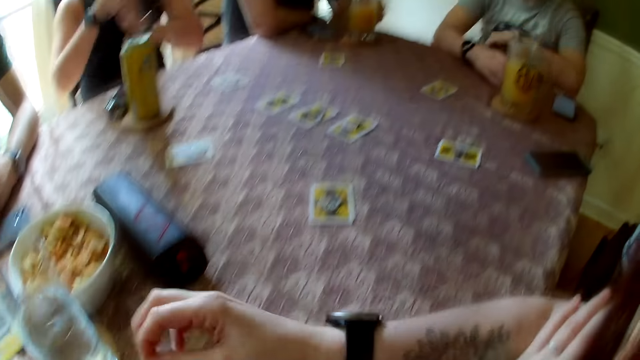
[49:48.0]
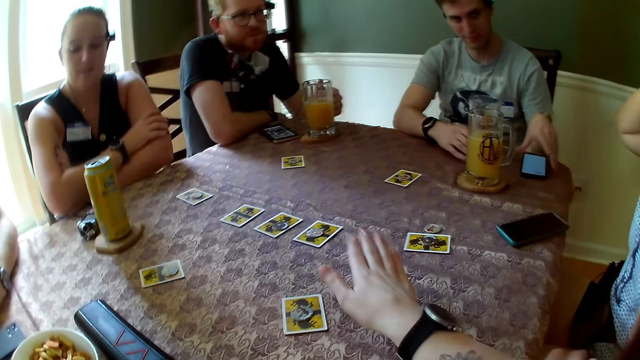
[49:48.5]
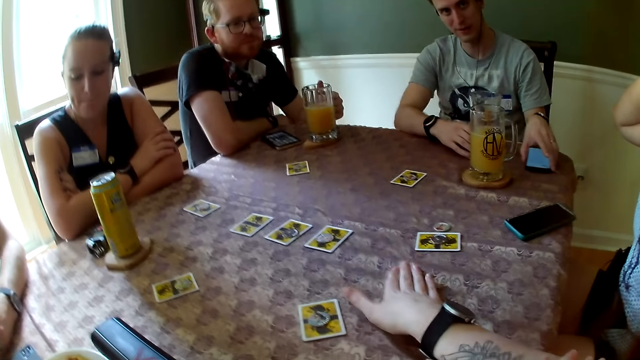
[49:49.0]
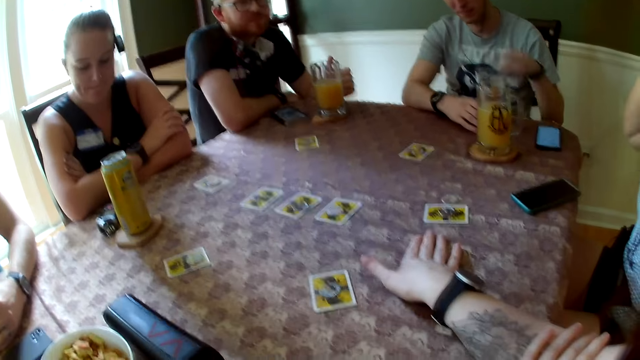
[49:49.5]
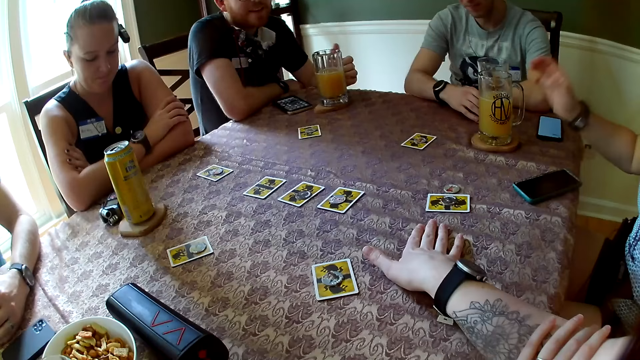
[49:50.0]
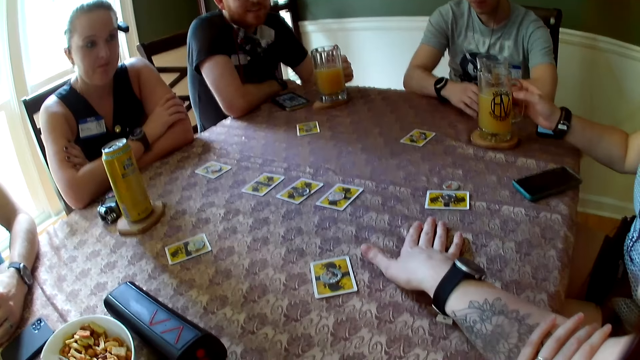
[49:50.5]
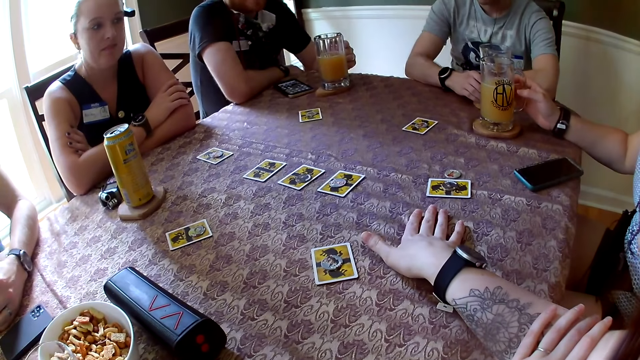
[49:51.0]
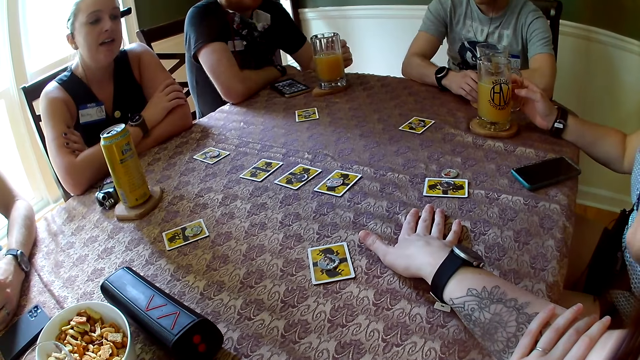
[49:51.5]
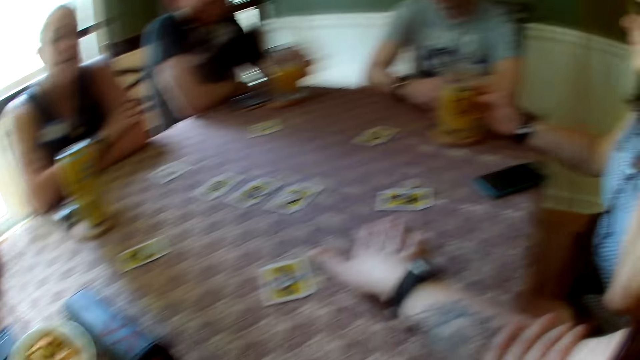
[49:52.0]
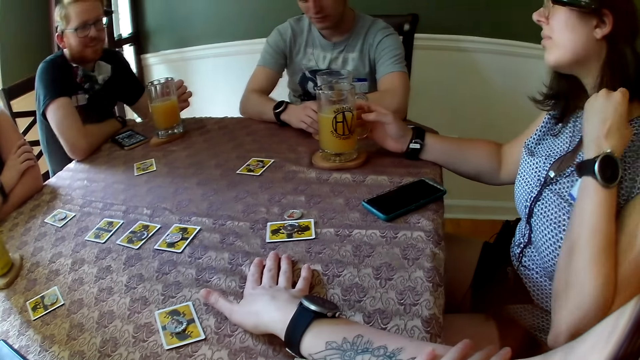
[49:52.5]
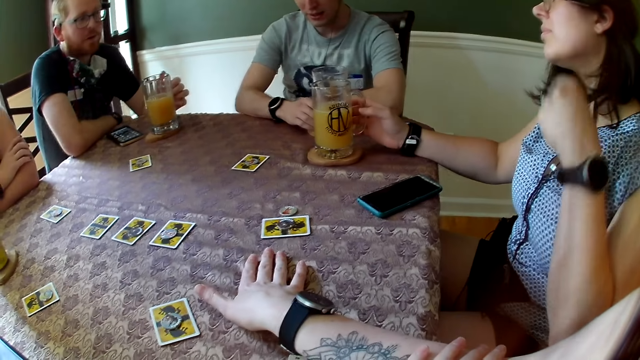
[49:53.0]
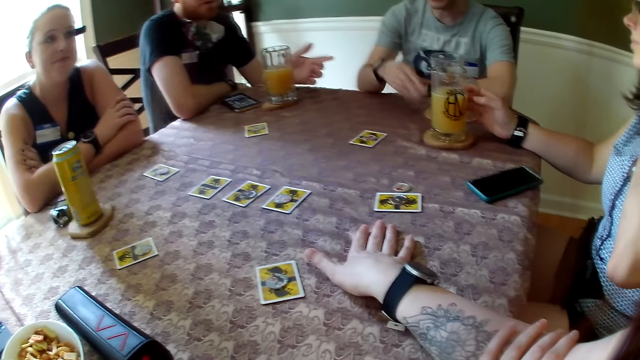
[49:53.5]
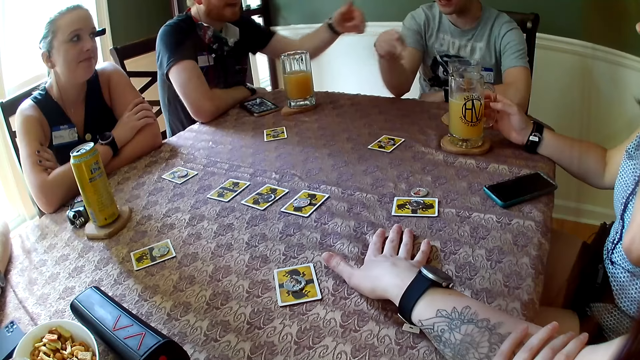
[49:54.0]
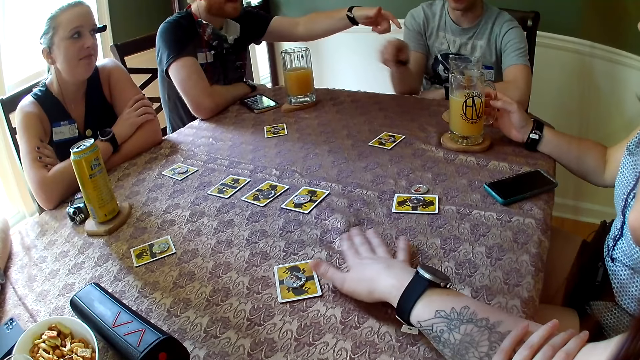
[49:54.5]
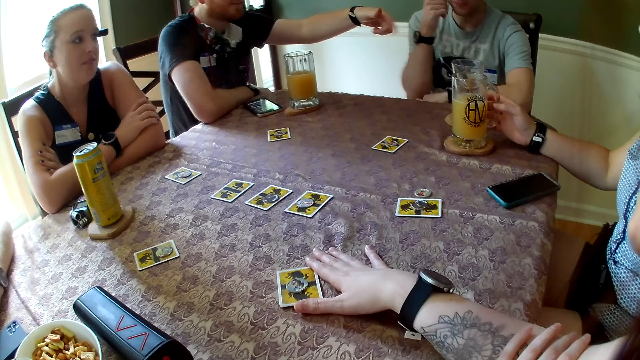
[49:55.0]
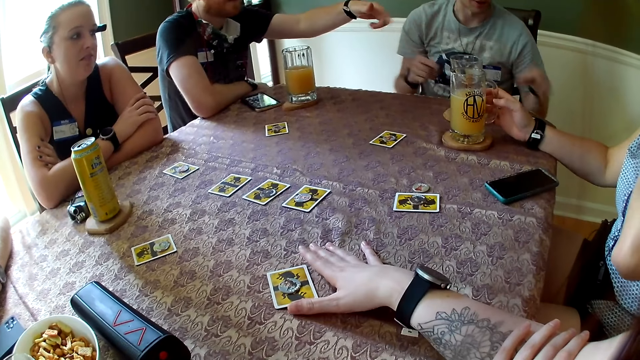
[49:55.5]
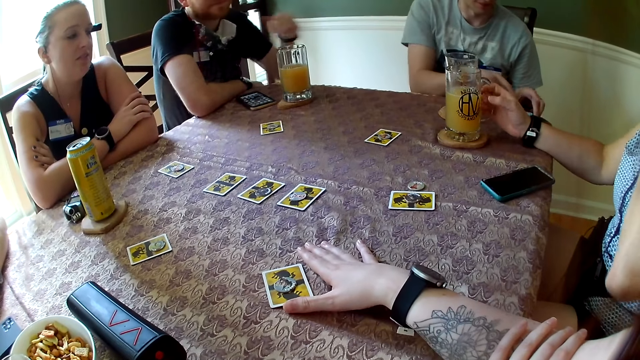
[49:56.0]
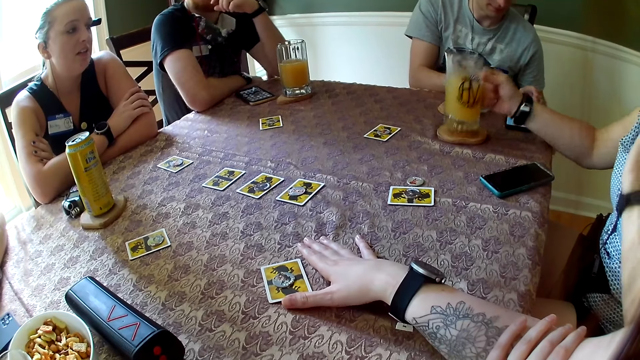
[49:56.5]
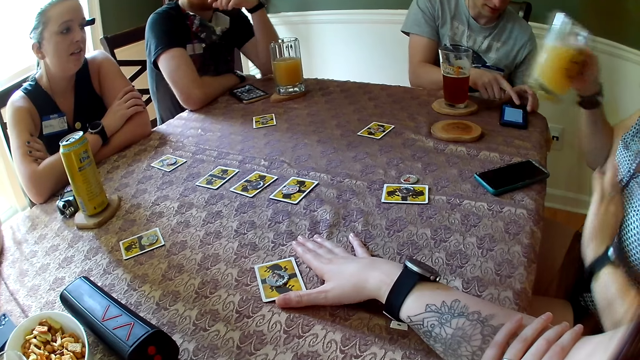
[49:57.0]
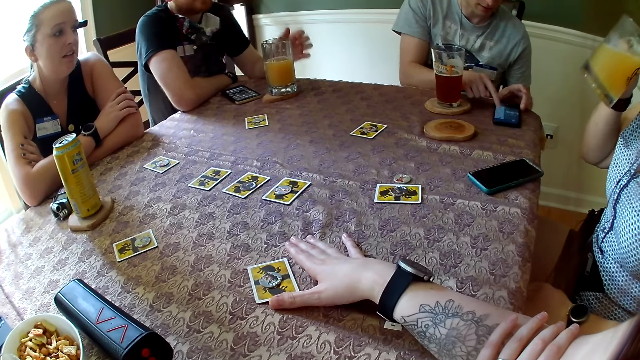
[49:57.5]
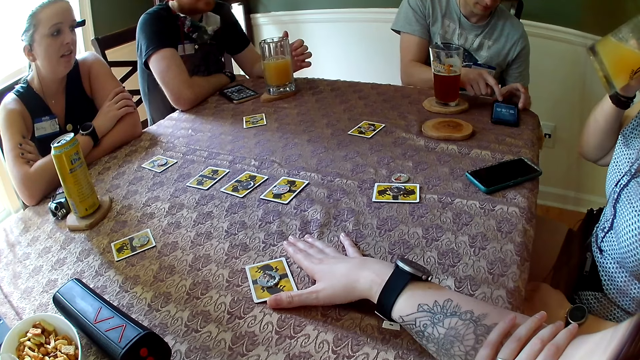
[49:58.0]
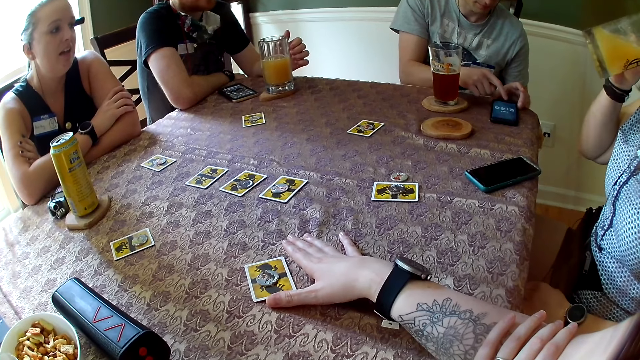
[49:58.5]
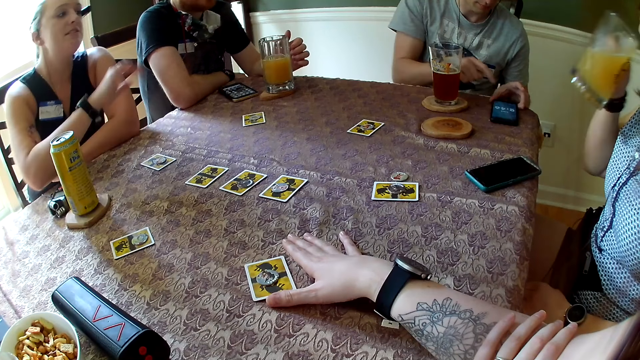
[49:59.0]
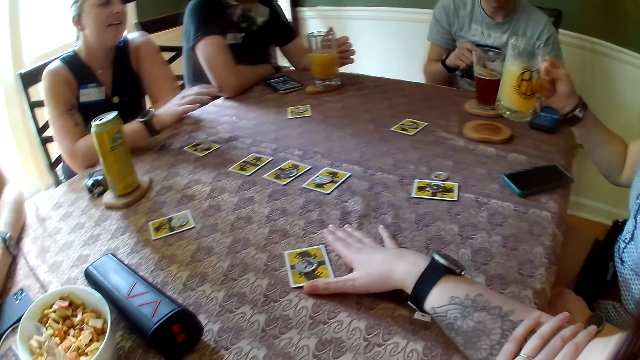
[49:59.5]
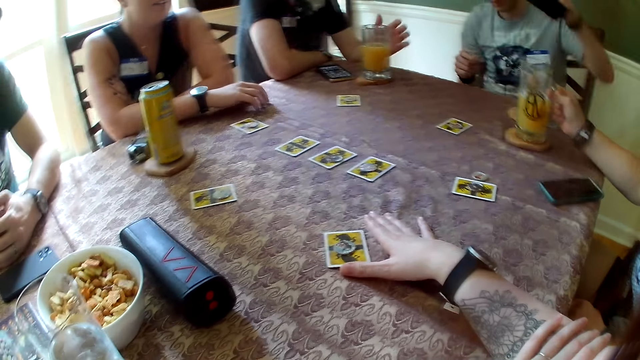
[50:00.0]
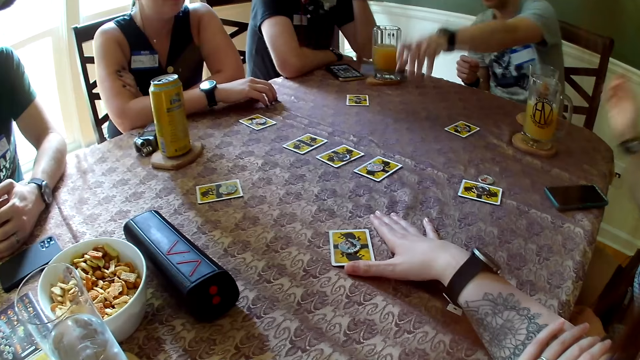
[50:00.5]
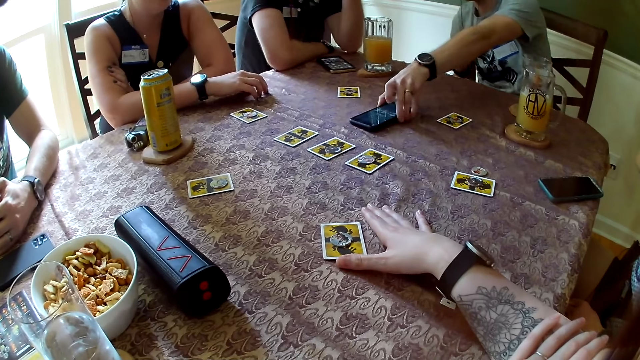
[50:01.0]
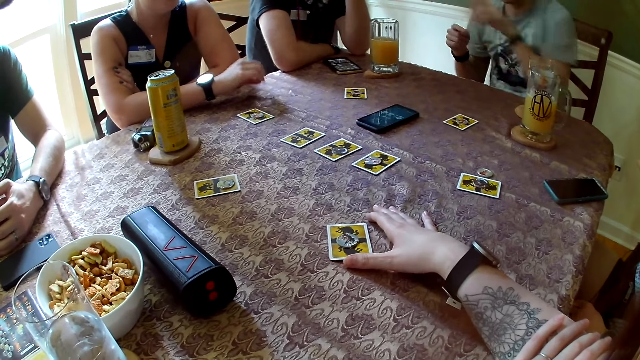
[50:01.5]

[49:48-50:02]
The camera wearer converses with a man. A woman puts her hands on the table. The camera wearer lowers her right hand on the table. The man adjusts the phone on the table with his left hand. The camera wearer touches the table. Another man converses with the camera wearer and the first man. Another woman puts her left hand on the handle of a cup of juice on a coaster on the table. The first man converses with the other man, gesticulates with his left hand, and gesticulates with his right hand. The camera wearer adjusts a card on the table with her right hand. The first man operates his phone on the table. The camera wearer touches the card. The other woman grabs the cup of juice with her right hand and drinks from the cup. The first woman converses with the other woman and gesticulates with her right hand. The camera wearer converses with people on the table. The first man picks up his phone on the table with his left hand. The other woman puts the cup of juice on the coaster on the table. The first man puts the phone forward on the table.

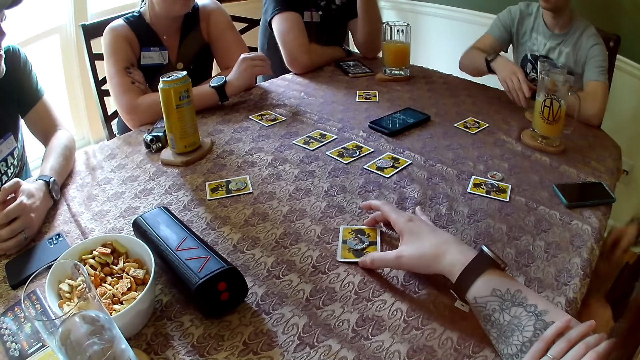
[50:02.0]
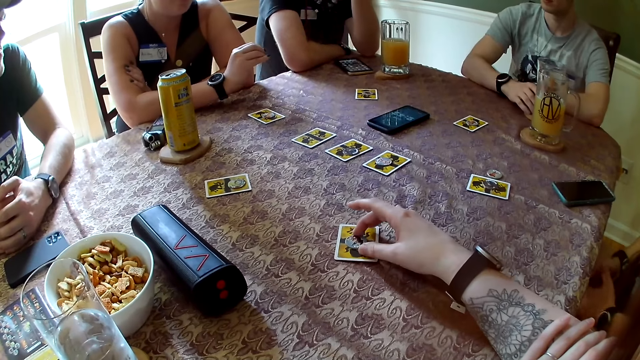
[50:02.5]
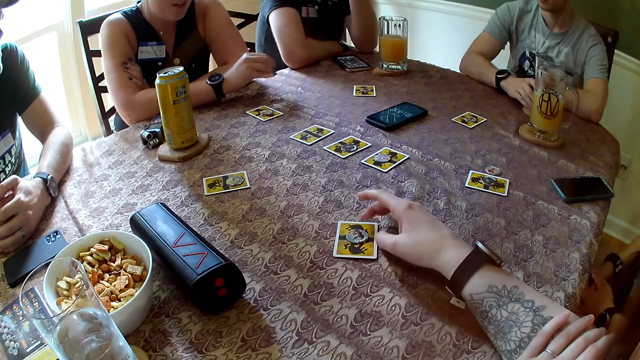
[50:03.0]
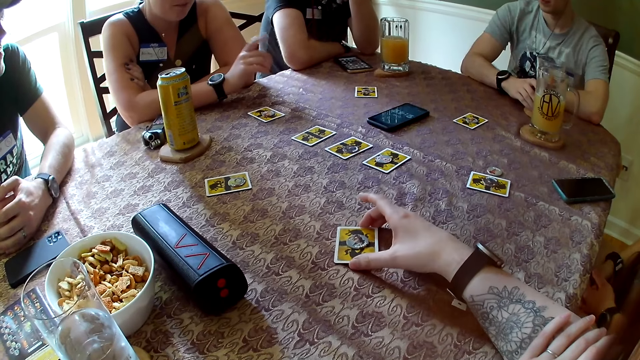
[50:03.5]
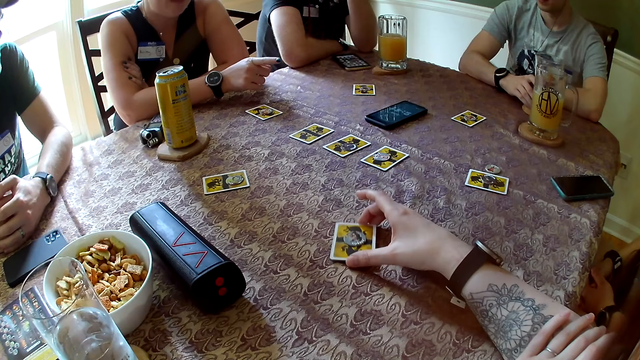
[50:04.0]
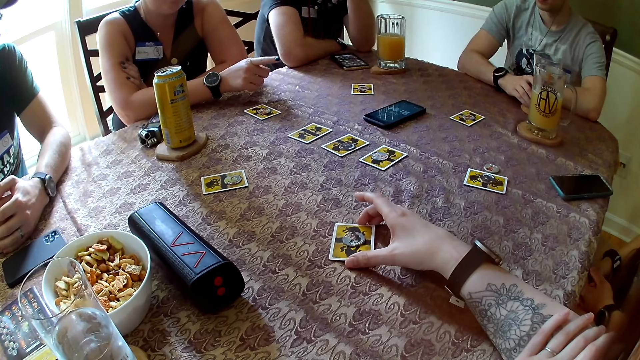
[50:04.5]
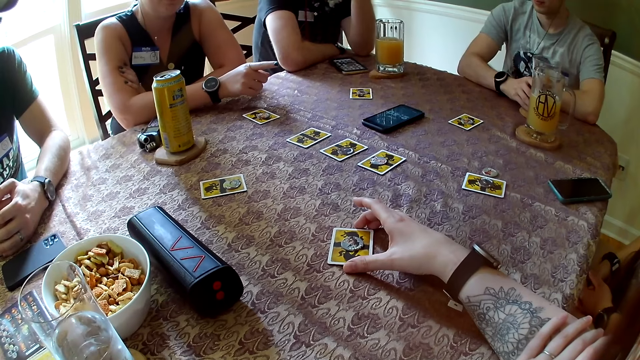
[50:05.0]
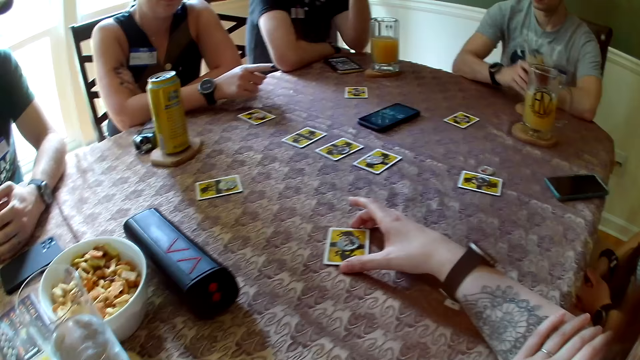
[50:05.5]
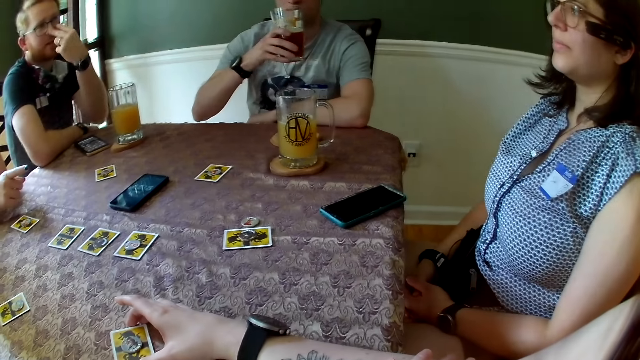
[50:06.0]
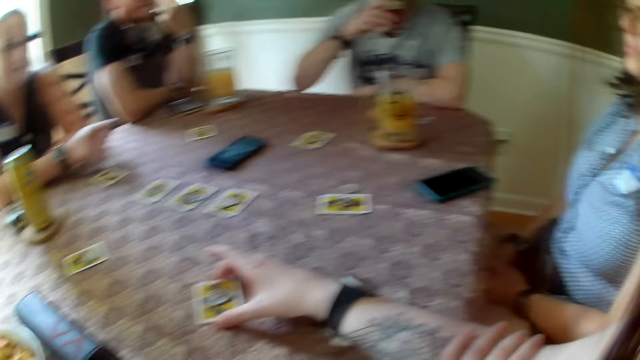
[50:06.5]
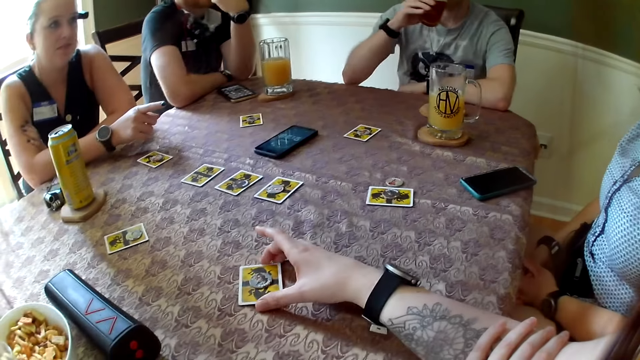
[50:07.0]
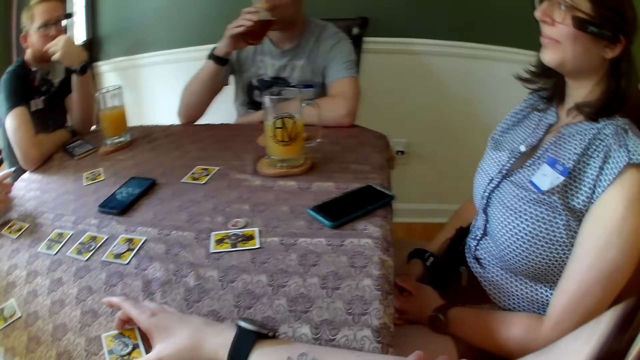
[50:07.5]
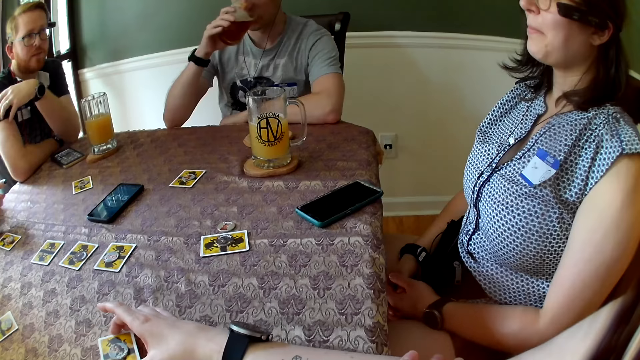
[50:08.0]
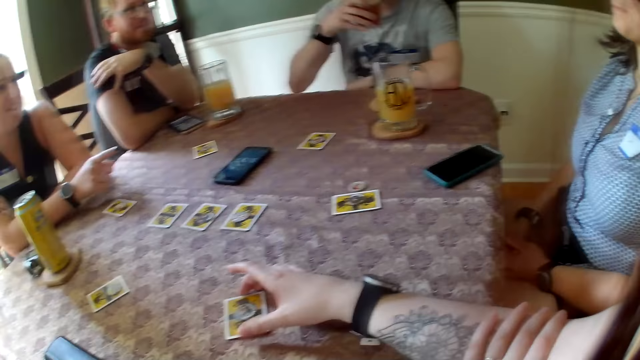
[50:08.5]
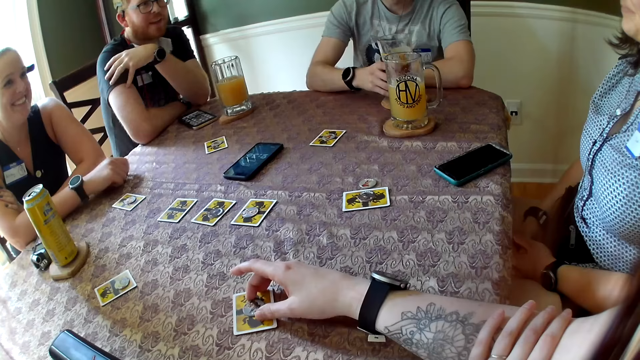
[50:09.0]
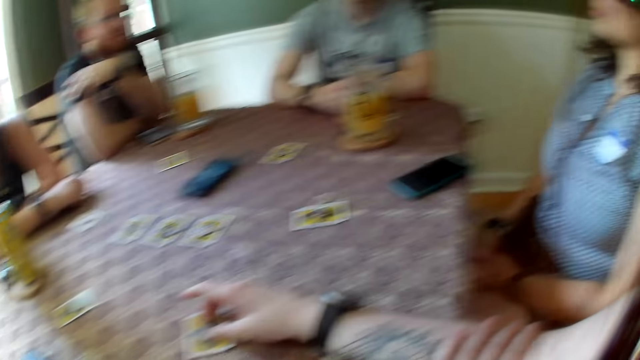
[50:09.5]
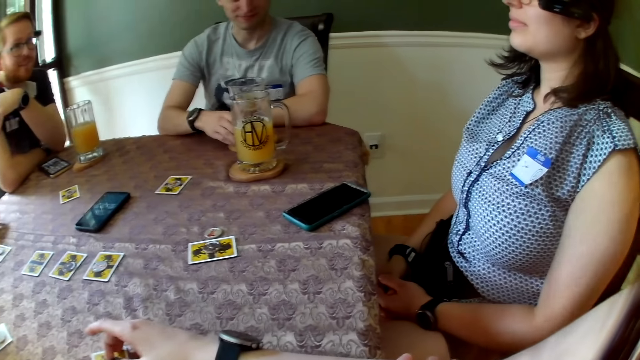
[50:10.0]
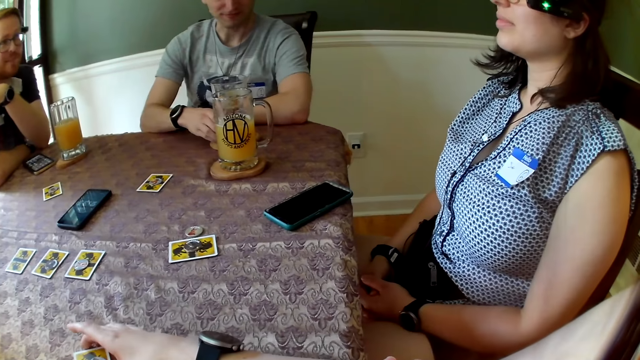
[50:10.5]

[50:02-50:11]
The camera wearer adjusts a token on the card. A man holds a cup of wine on the table with his right hand. The camera wearer touches the card on the table. She adjusts the card and the token with her right hand. The man picks up the cup of wine with his right hand. Another man converses with a woman and gesticulates with his left hand. The first man drinks from the cup and puts the cup of wine on the table.
